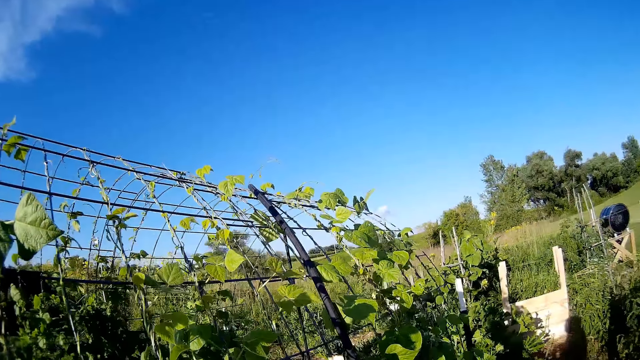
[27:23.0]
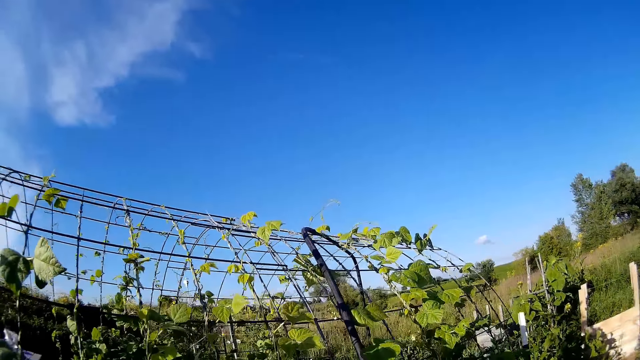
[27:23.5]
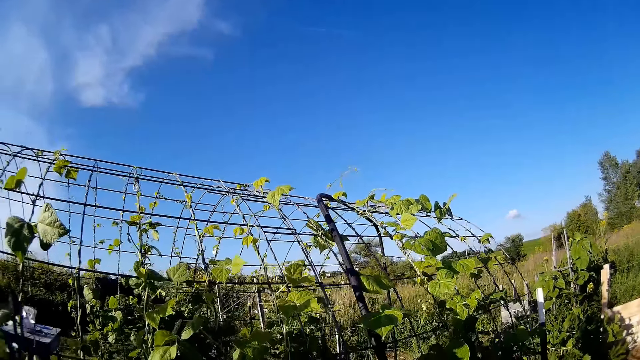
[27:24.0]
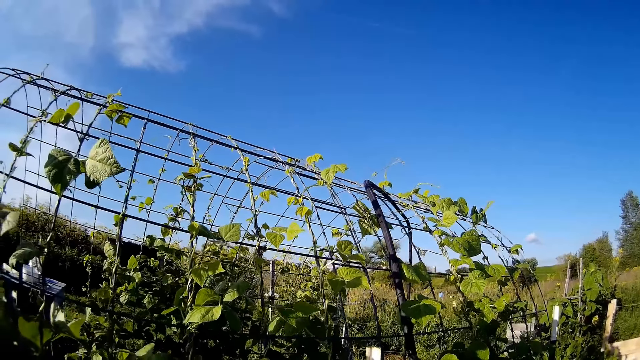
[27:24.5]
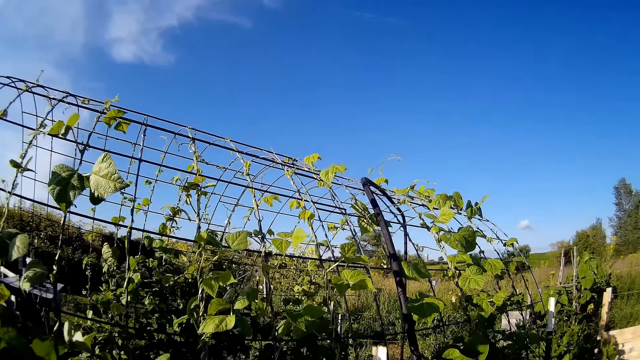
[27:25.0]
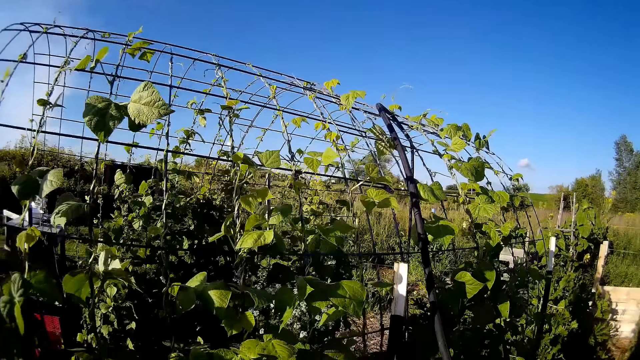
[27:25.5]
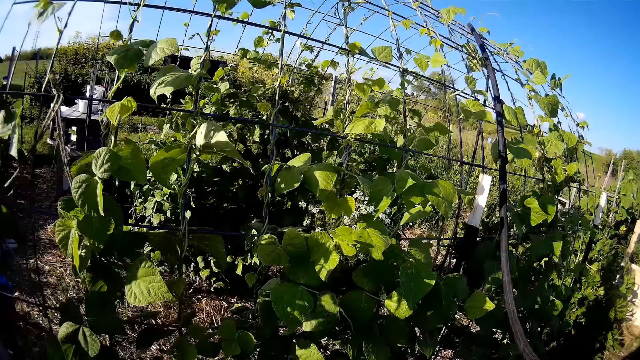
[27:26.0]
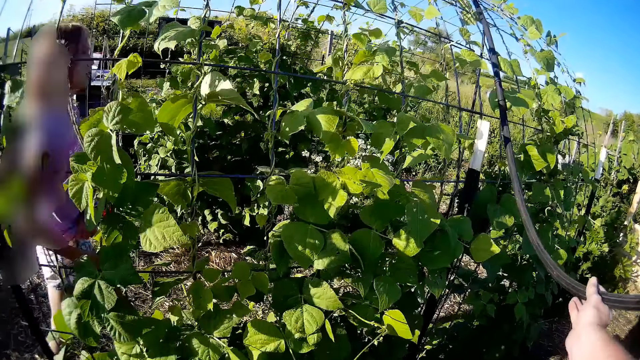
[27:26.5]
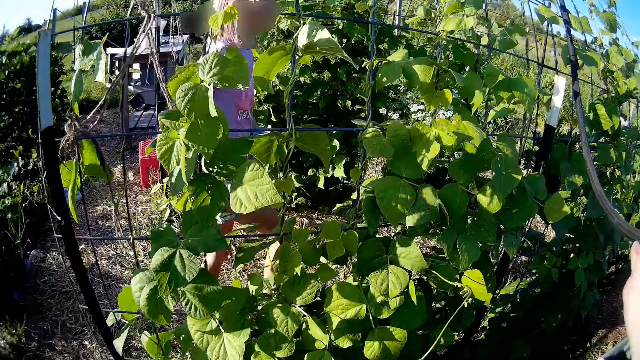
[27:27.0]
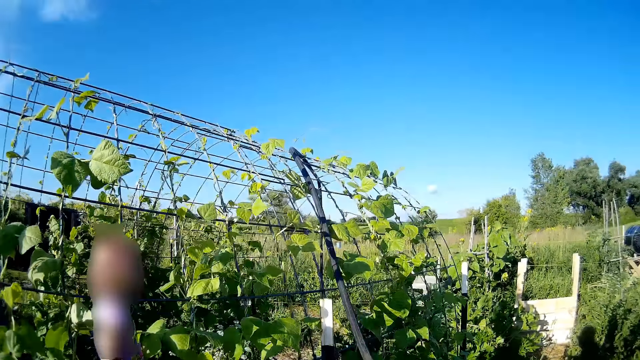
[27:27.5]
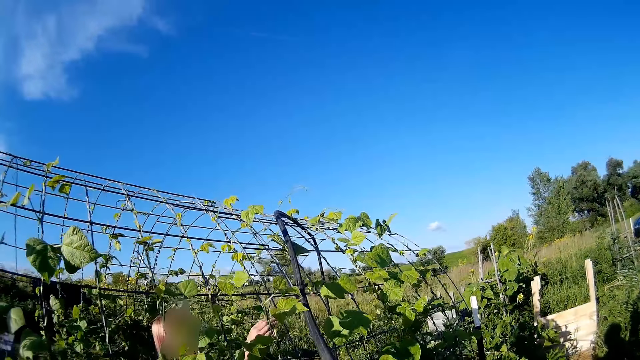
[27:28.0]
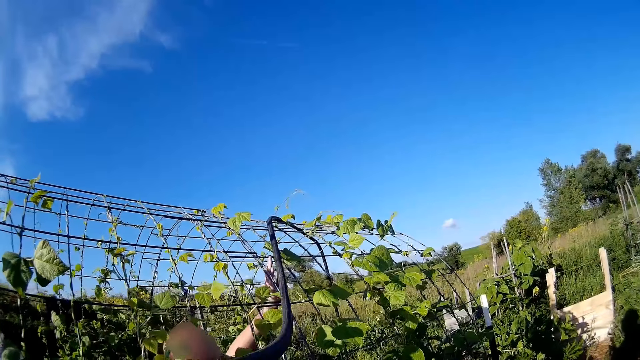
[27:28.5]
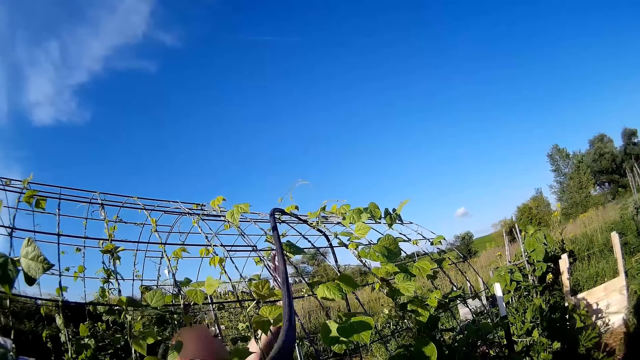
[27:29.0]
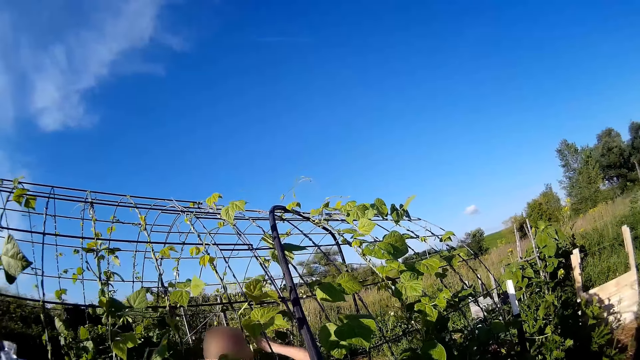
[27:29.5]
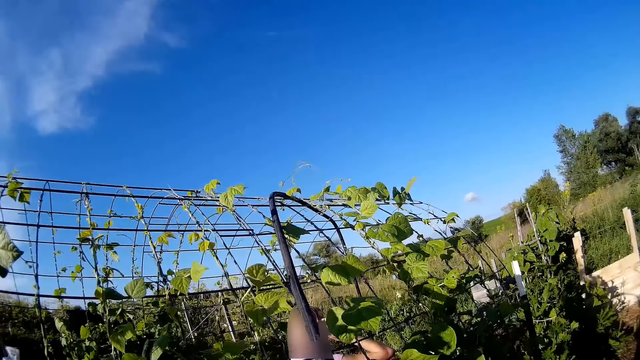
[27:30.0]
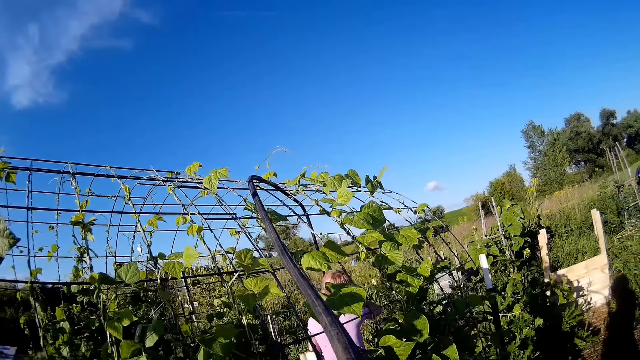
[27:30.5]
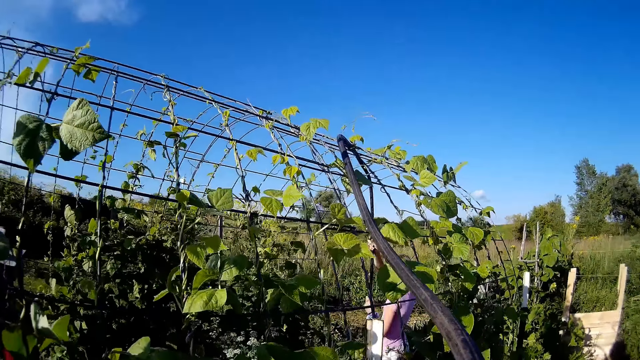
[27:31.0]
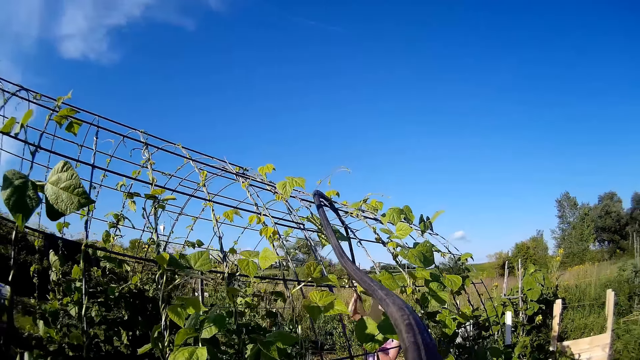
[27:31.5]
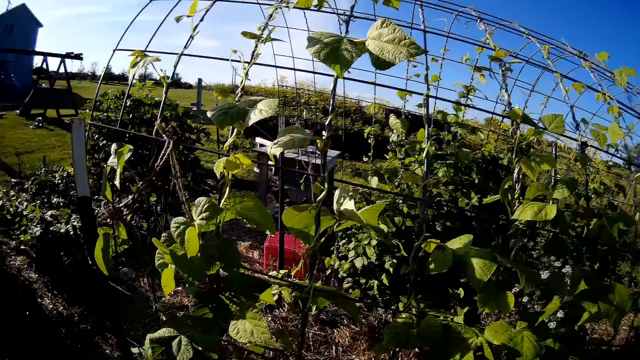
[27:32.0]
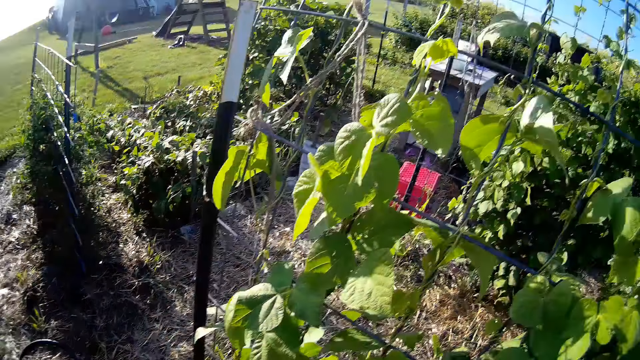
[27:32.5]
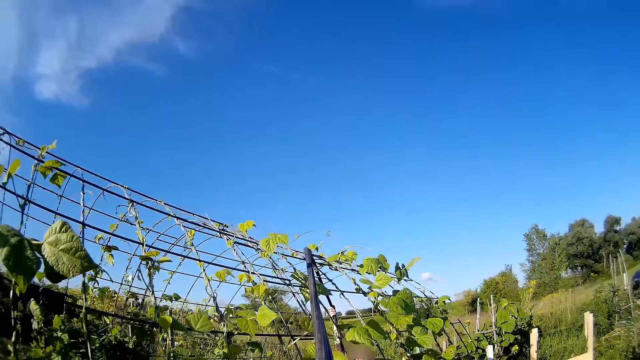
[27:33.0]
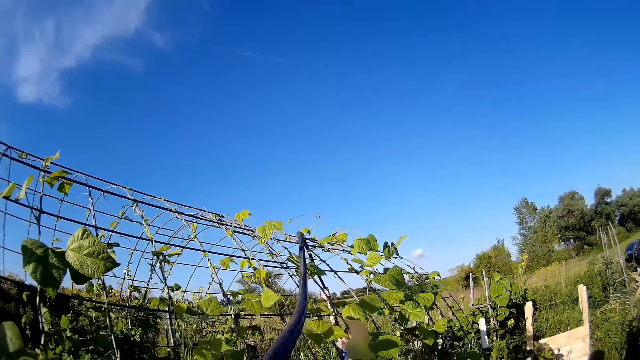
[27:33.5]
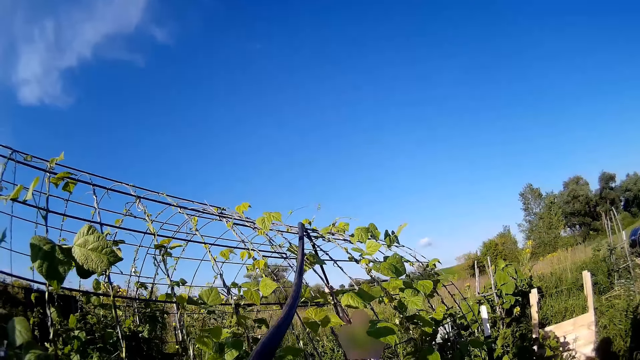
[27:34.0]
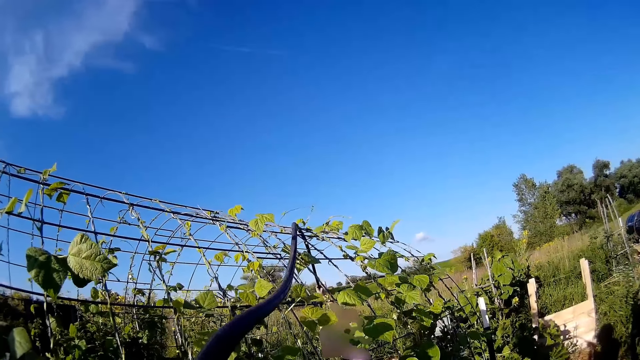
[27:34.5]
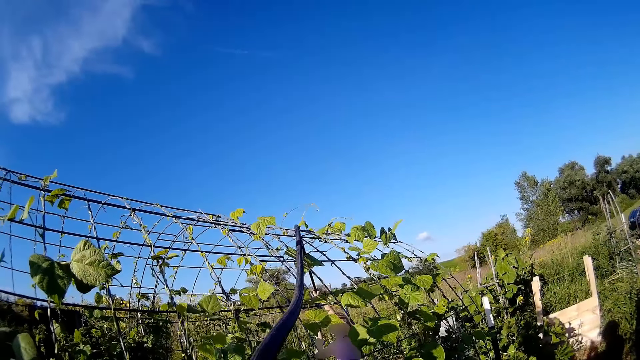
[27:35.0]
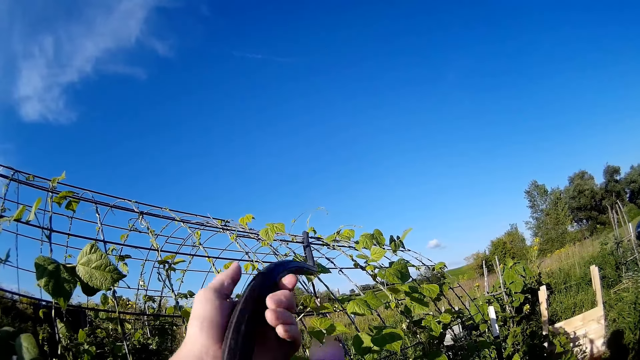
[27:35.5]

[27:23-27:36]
The camera wearer looks around the garden. A lady walks. The camera wearer dialogues with a child. They pull the hosepipe. The lady pulls the hosepipe.

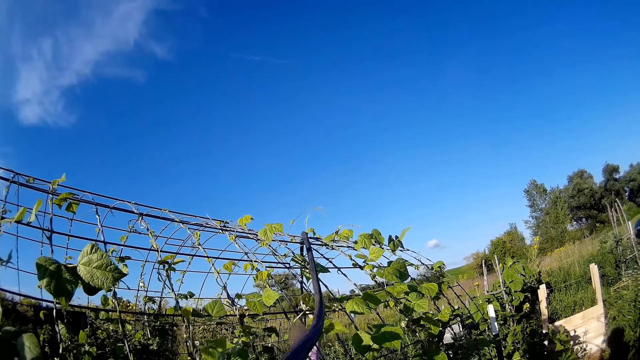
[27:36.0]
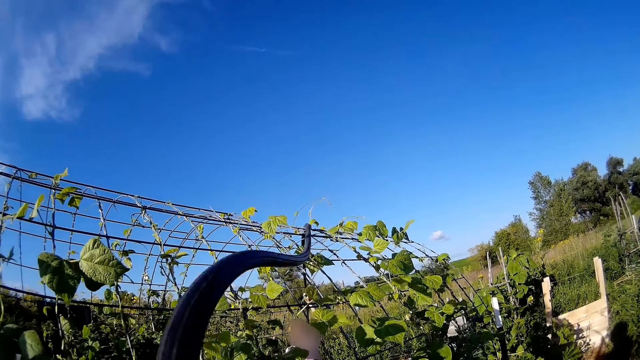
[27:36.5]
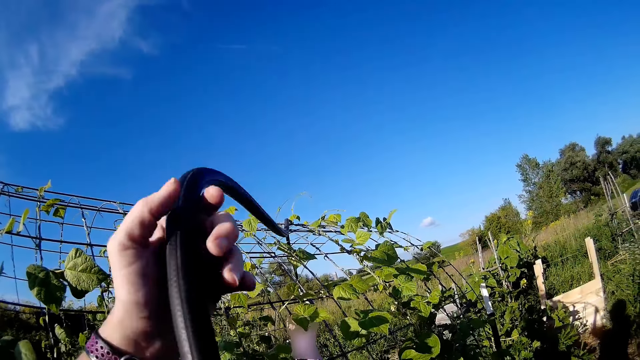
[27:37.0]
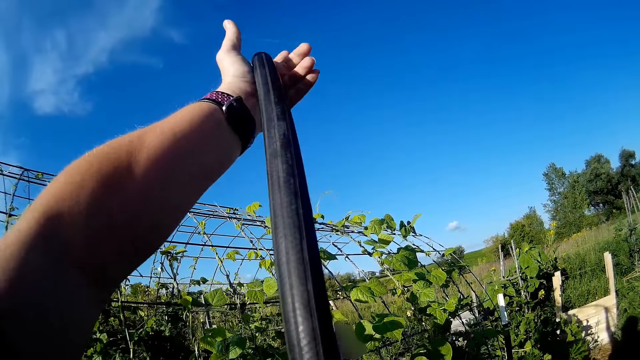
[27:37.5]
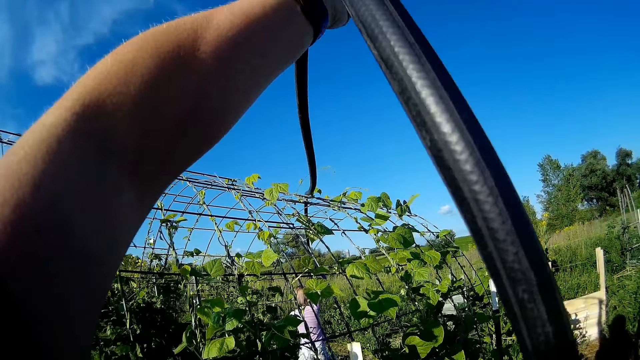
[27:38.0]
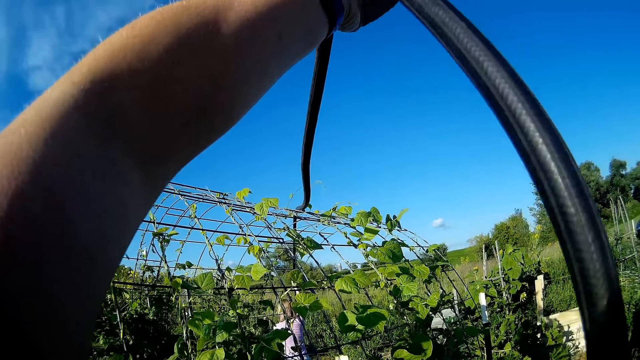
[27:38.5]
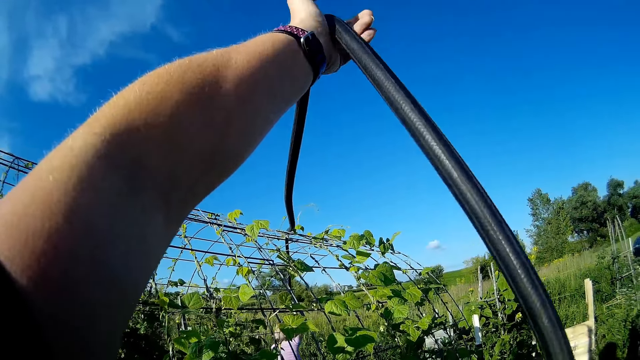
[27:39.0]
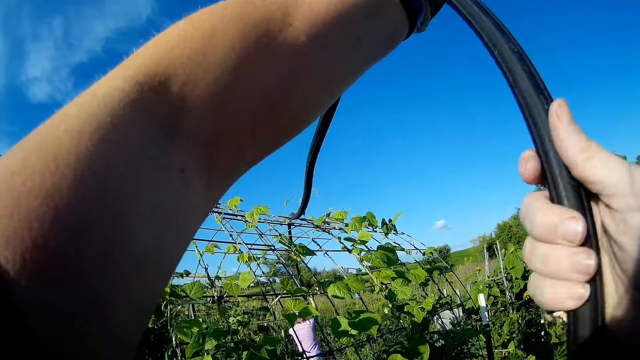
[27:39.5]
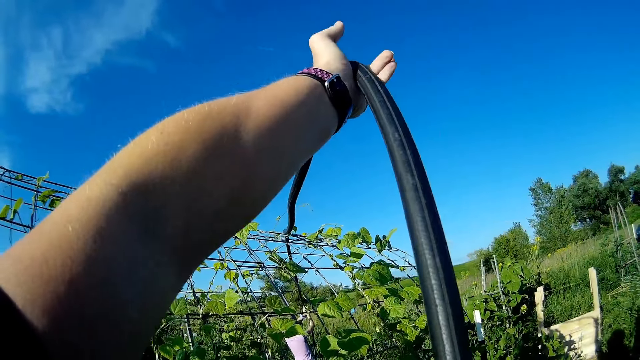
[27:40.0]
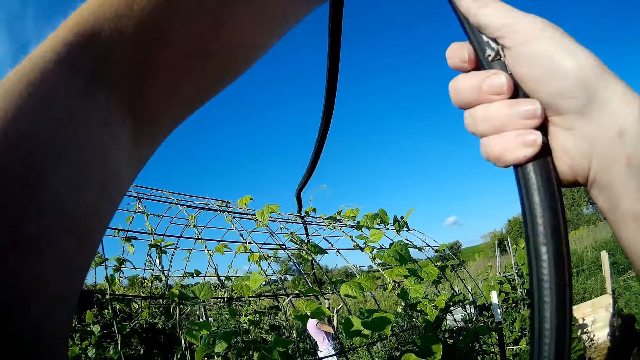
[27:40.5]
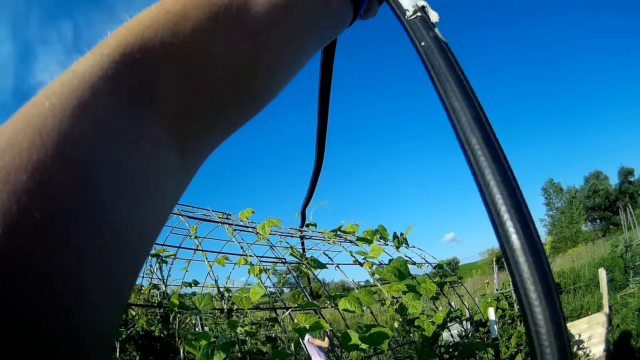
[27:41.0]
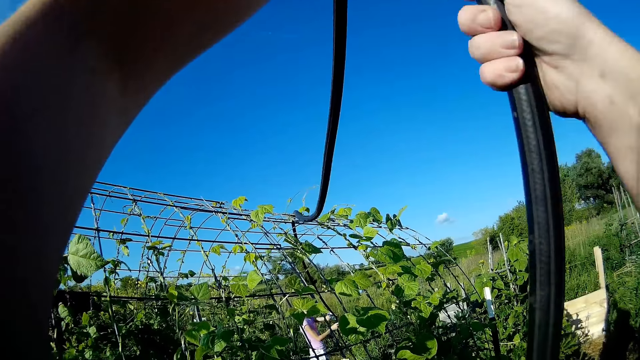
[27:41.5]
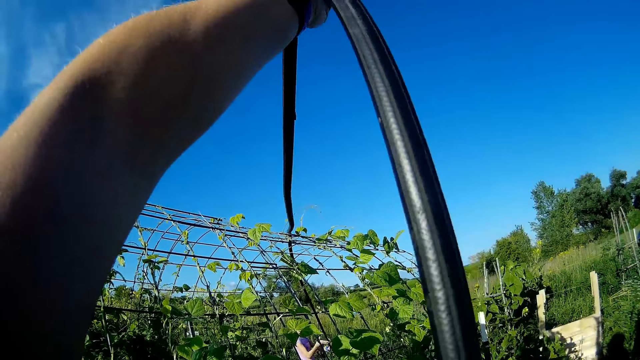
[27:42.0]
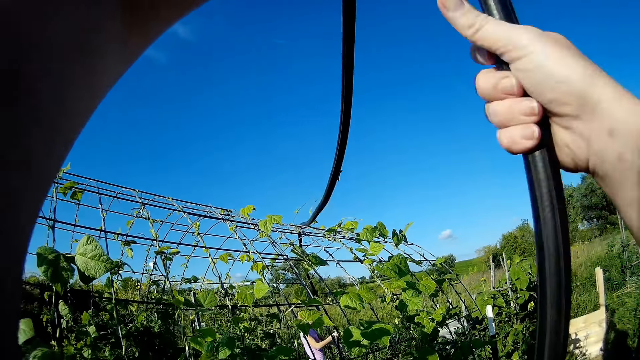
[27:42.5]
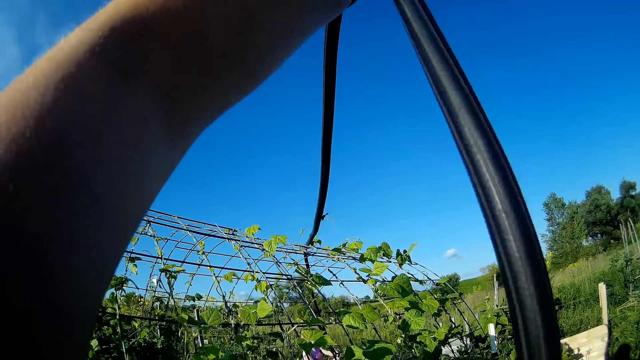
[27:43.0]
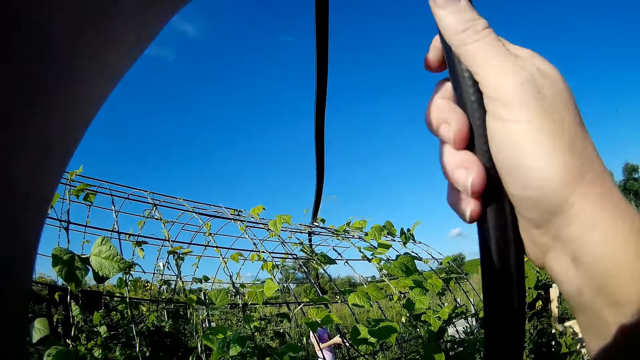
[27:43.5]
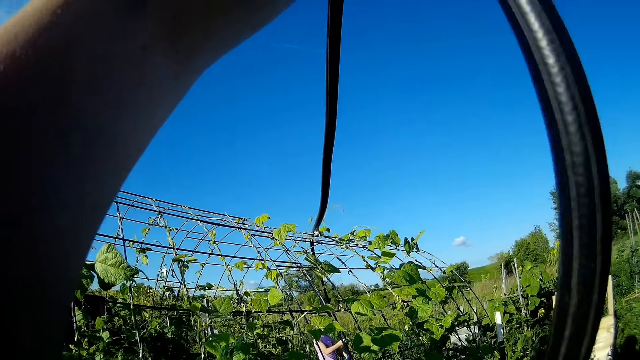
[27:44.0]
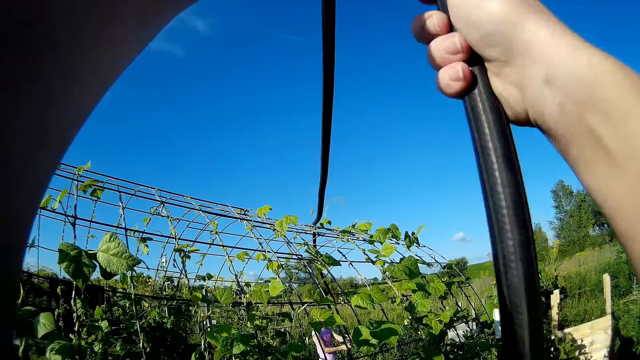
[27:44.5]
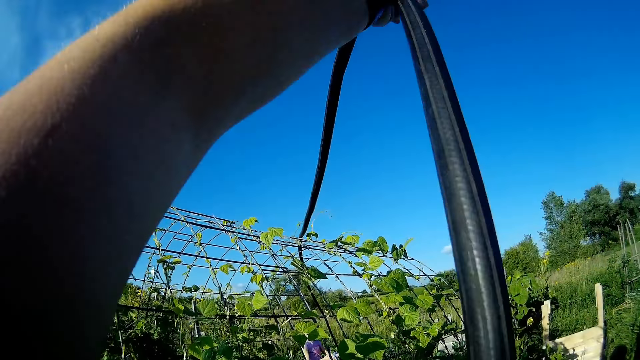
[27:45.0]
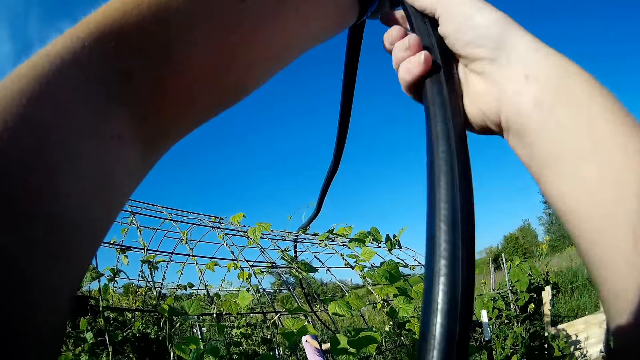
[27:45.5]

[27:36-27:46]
A child pulls the hose pipe from the fence. The camera wearer holds the hose pipe.
